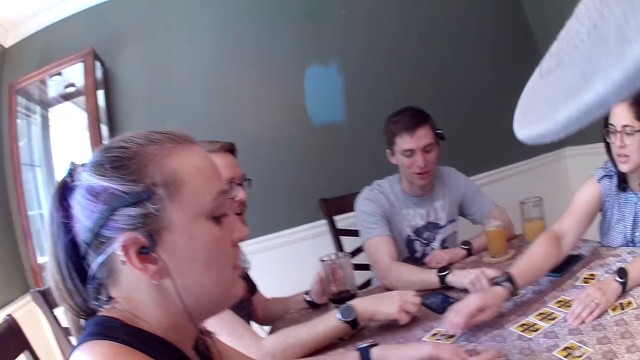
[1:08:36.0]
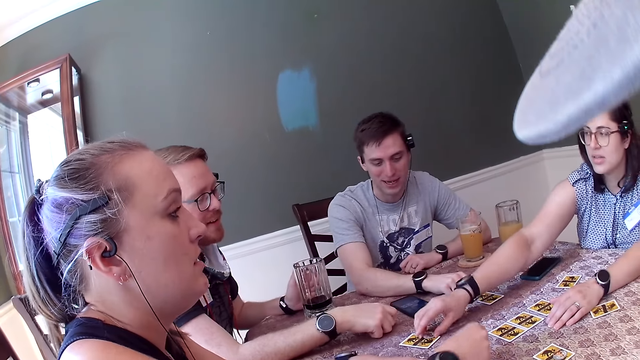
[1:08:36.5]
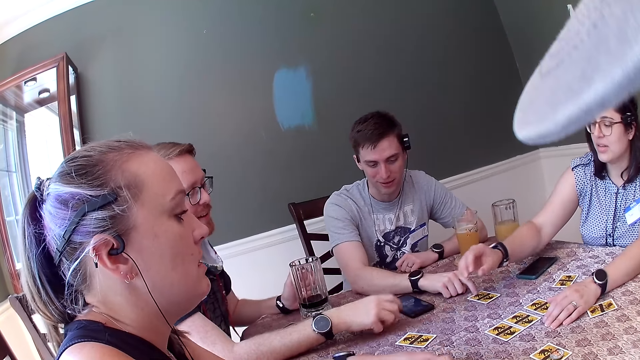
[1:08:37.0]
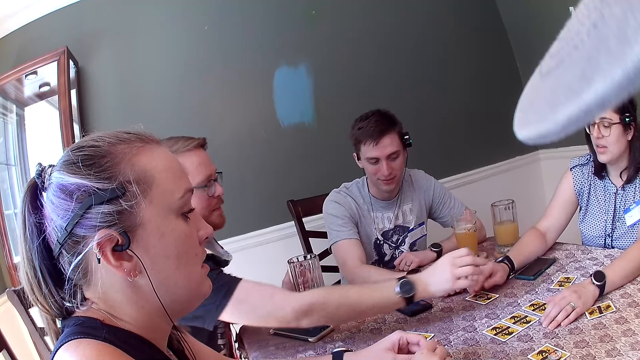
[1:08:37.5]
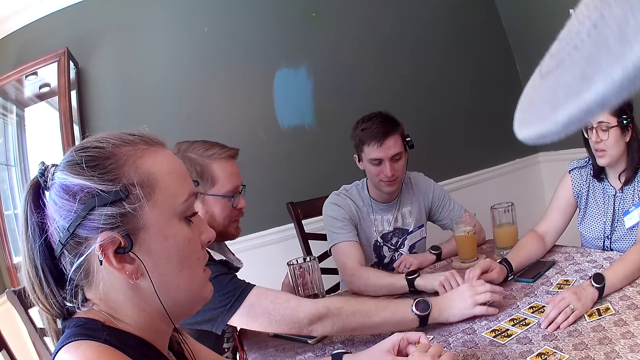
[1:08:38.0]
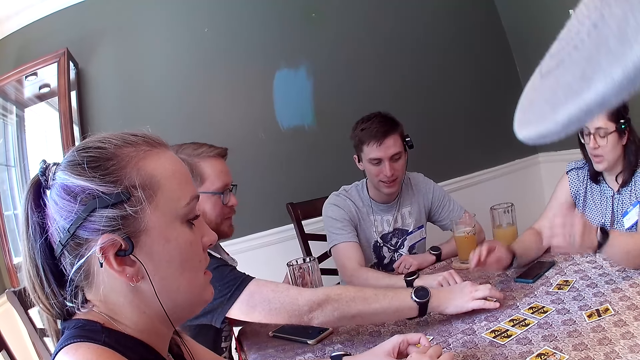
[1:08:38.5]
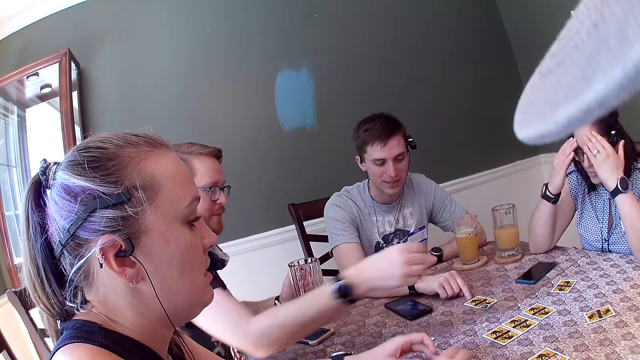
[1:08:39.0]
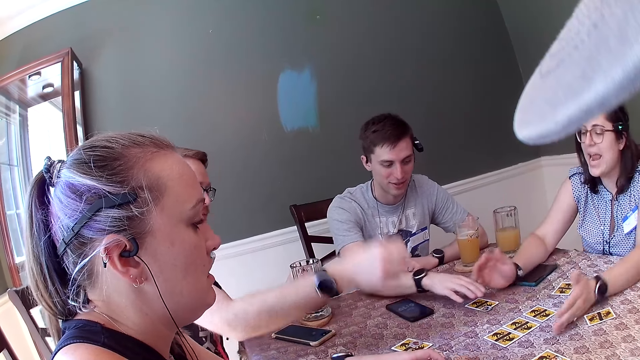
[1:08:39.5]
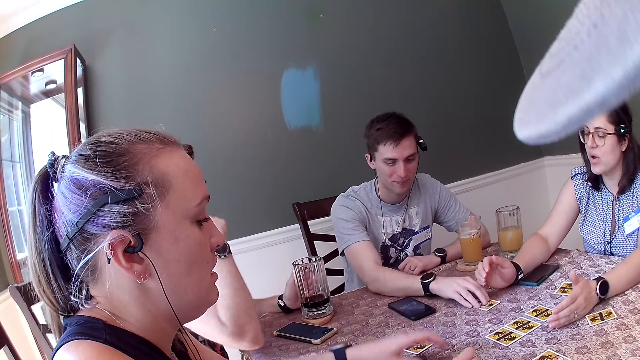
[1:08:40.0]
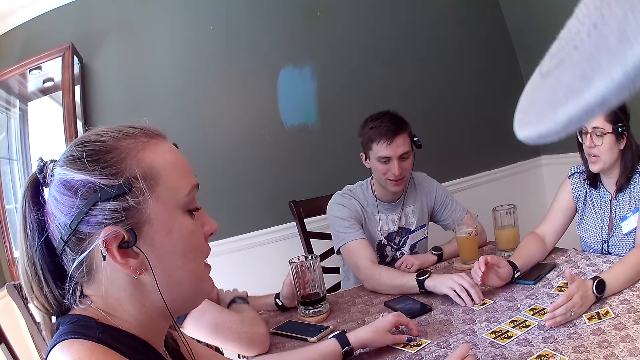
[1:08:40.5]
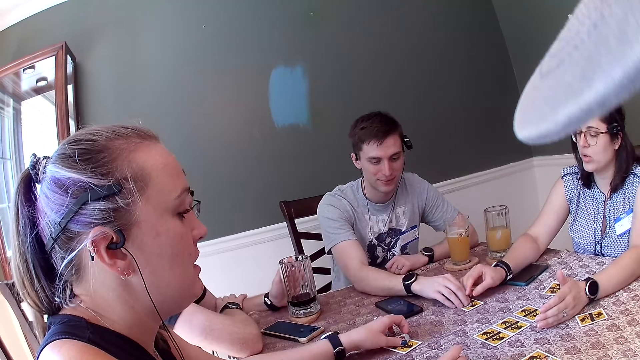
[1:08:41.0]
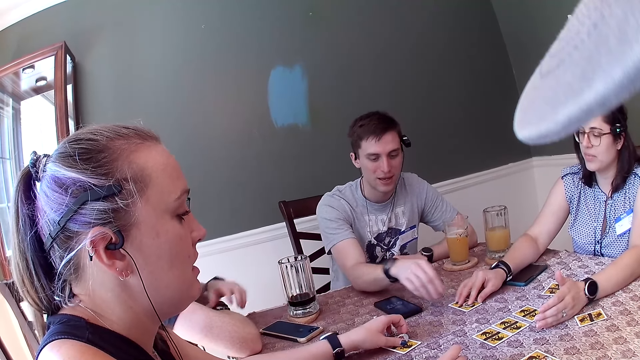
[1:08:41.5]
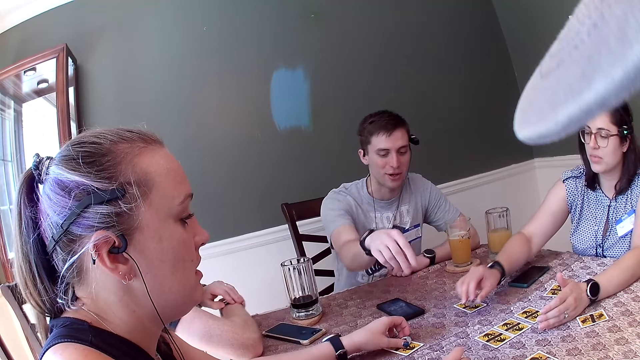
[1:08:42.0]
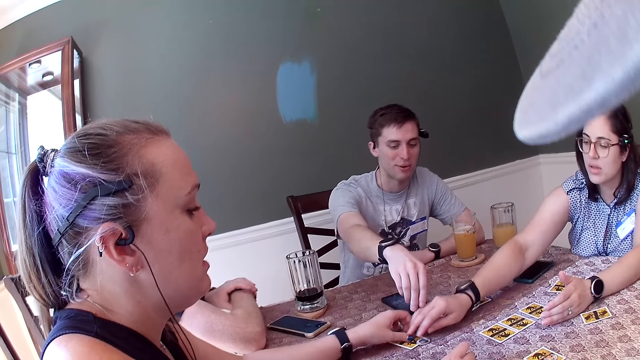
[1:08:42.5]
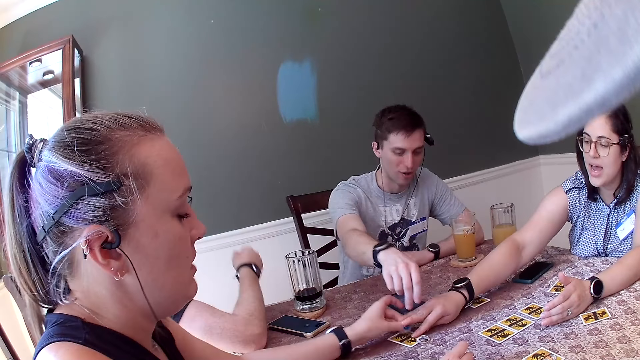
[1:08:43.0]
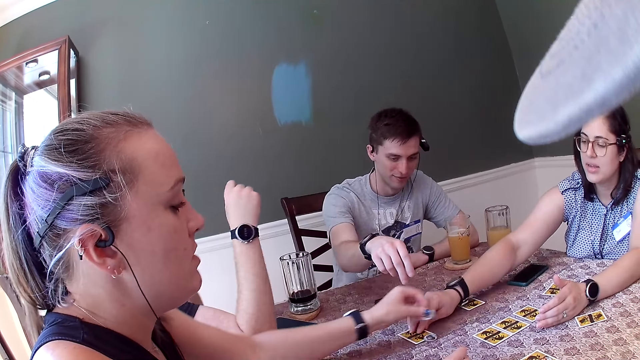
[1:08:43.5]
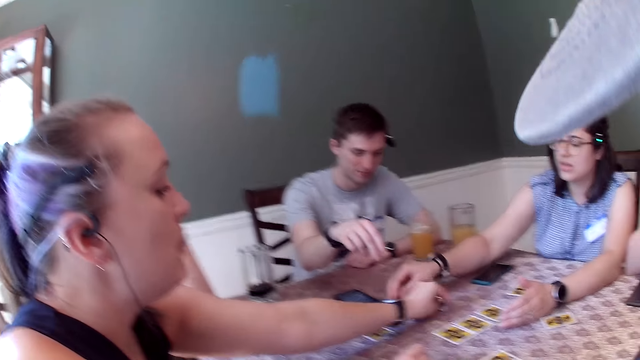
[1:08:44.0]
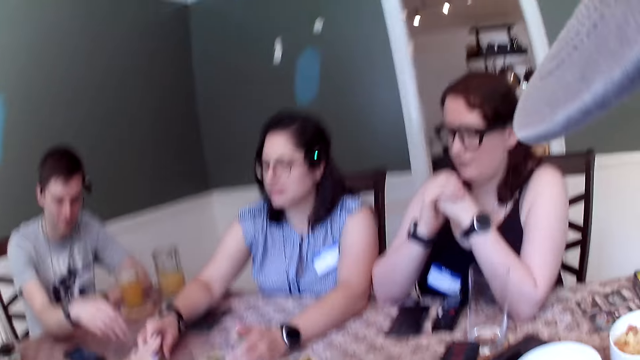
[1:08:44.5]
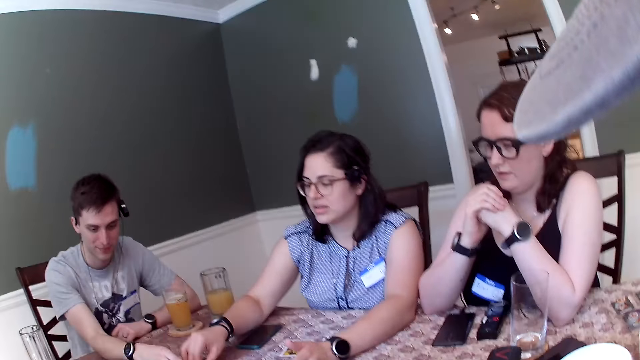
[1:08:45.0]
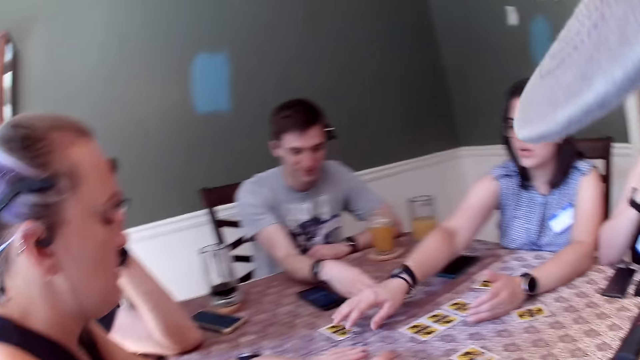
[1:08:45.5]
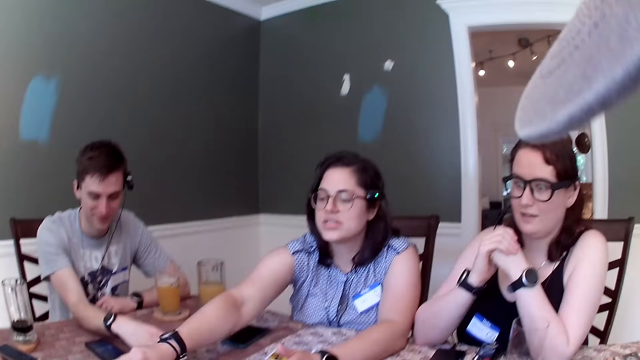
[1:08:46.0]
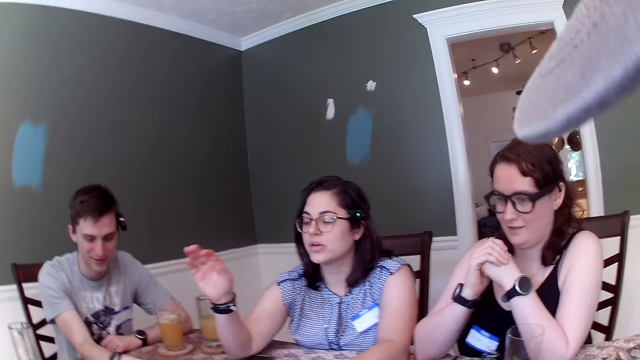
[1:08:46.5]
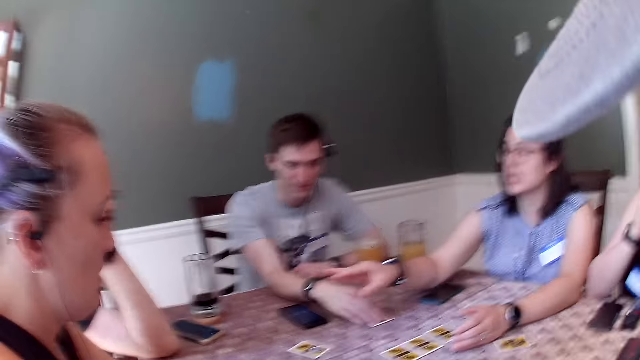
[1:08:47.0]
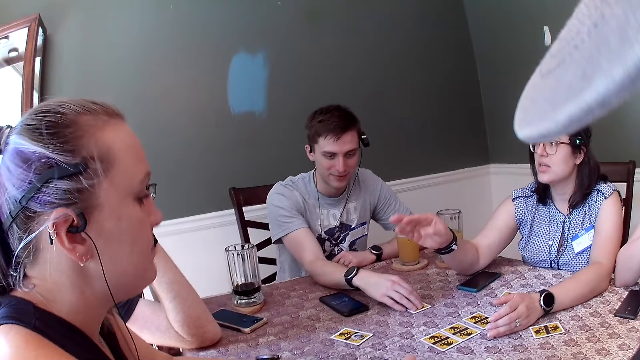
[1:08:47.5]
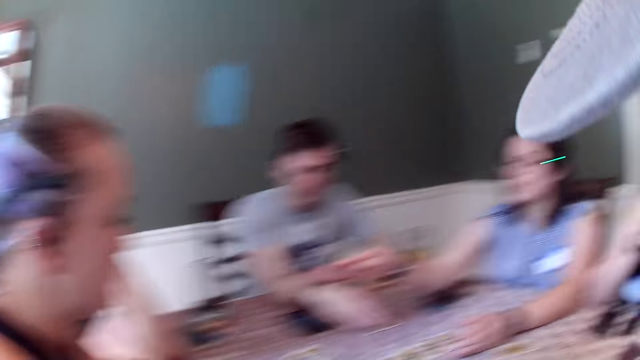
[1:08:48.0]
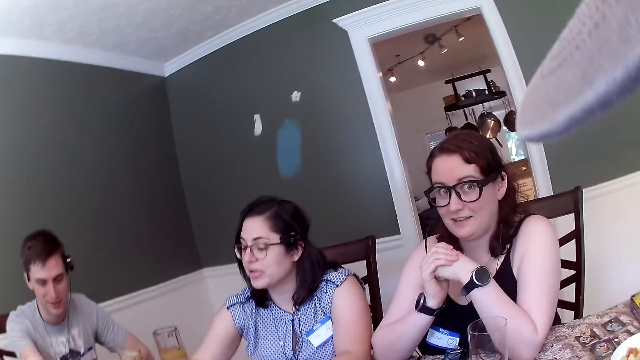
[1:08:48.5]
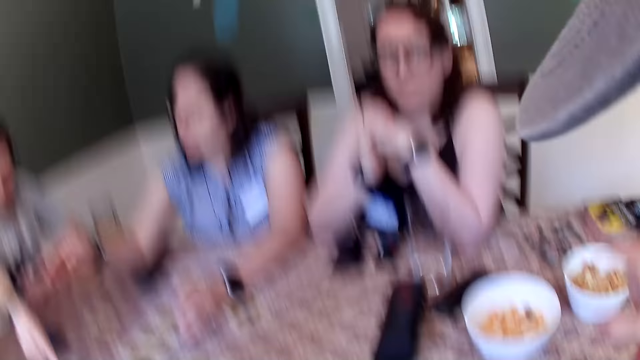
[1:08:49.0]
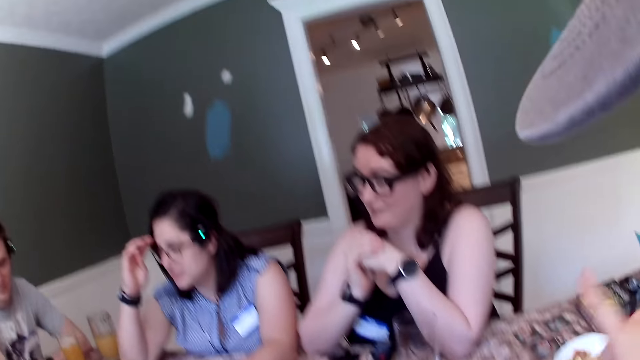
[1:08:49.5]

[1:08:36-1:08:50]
A woman picks up a chip from the table with her right hand and drops the chip on the table with her right hand. A man drops a chip on the table with his right hand, picks up a chip from the table with his right hand, and drops the chip on the table with his right hand. Another man touches a chip on the table with his right hand. Another woman touches a chip on the table with her left hand. A person holds a card. The first woman picks up a chip from the table with her right hand, drops the chip on the table with her right hand, and moves the card on the table with her right hand. The other woman picks up a chip from the table with her left hand and drops the chip on the table with her left hand. The camera wearer looks around. The first woman touches the card on the table with her right hand.

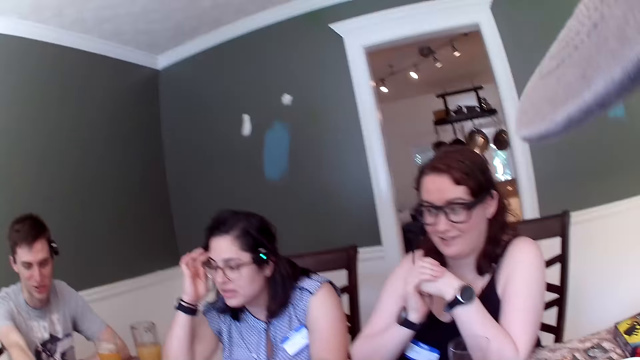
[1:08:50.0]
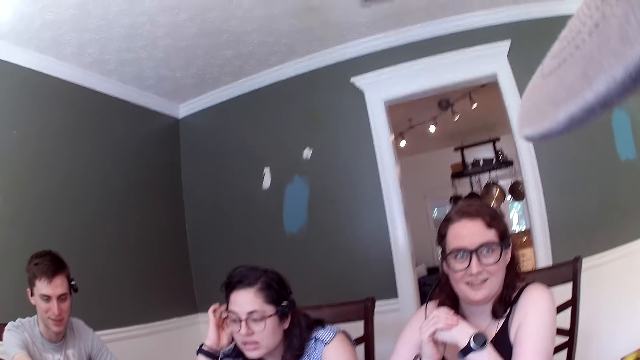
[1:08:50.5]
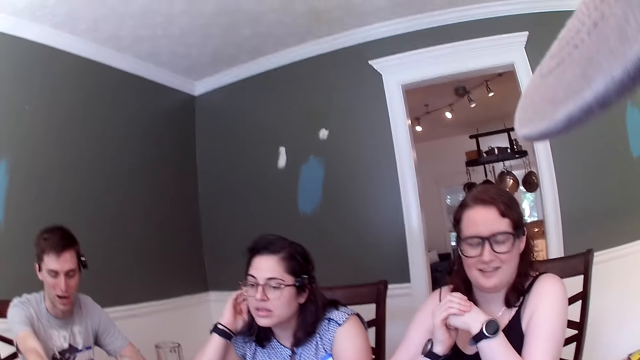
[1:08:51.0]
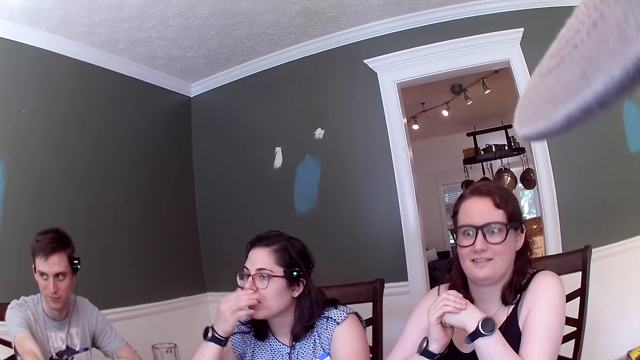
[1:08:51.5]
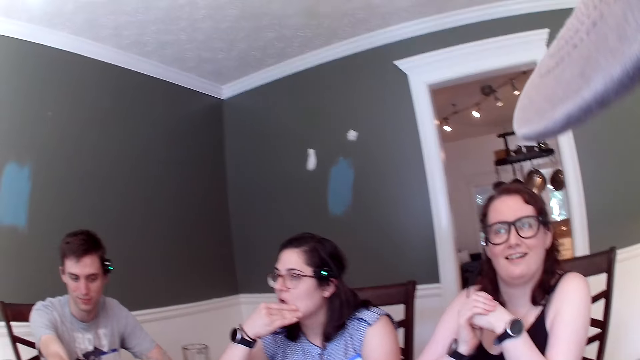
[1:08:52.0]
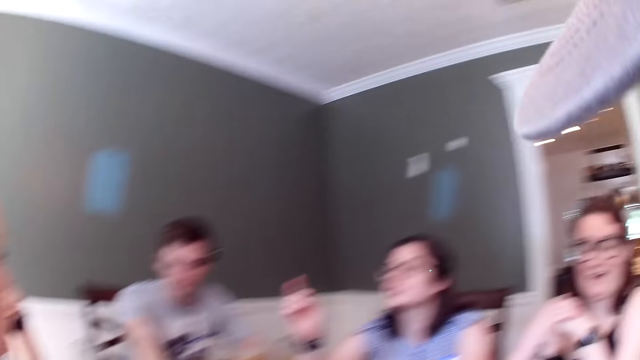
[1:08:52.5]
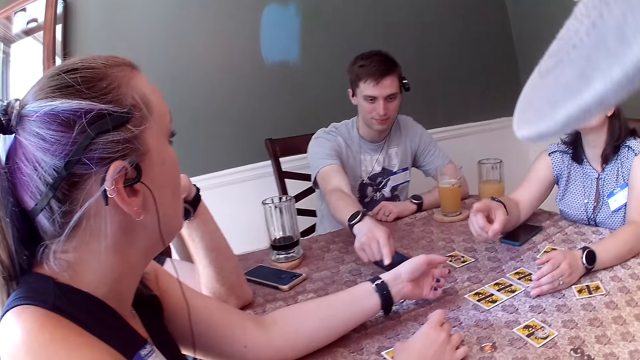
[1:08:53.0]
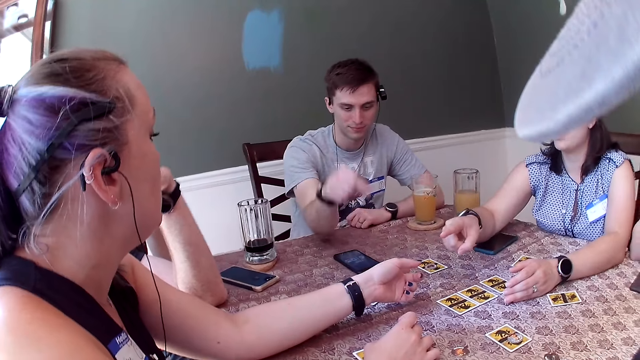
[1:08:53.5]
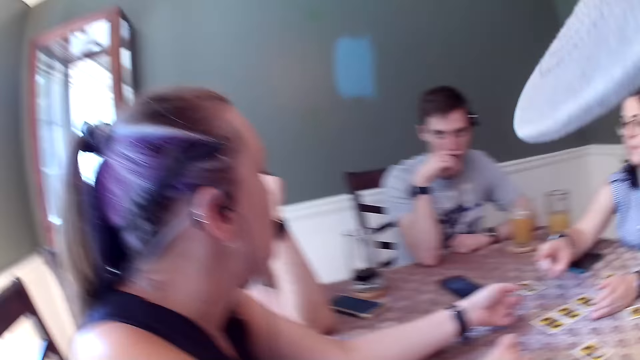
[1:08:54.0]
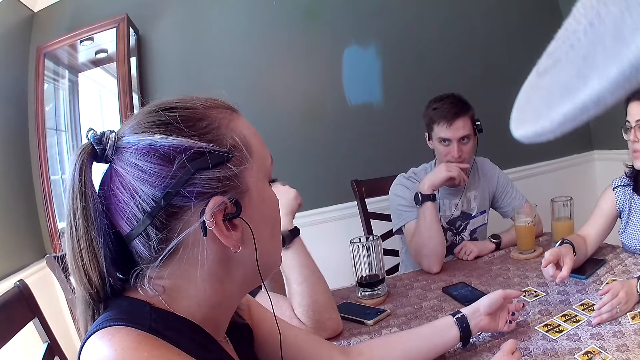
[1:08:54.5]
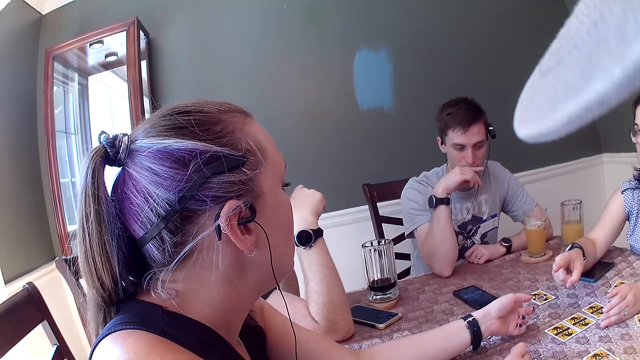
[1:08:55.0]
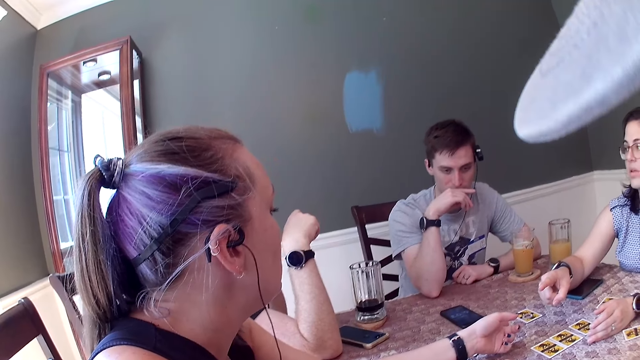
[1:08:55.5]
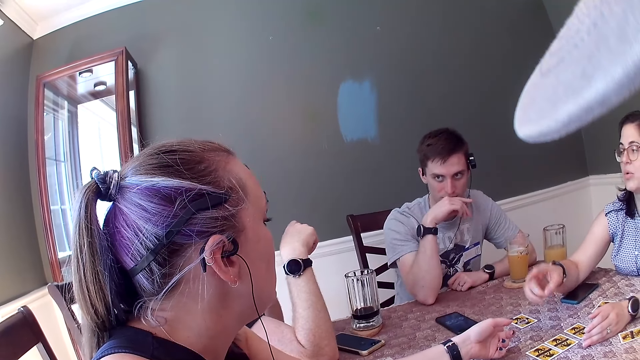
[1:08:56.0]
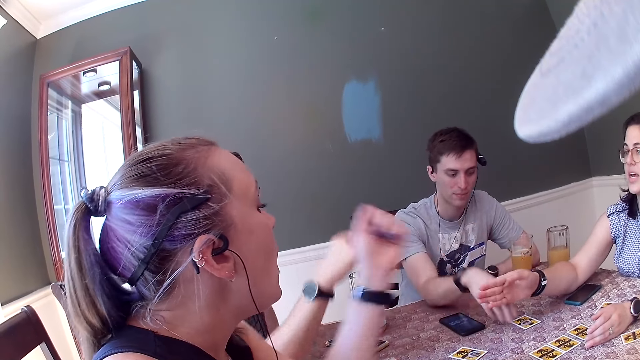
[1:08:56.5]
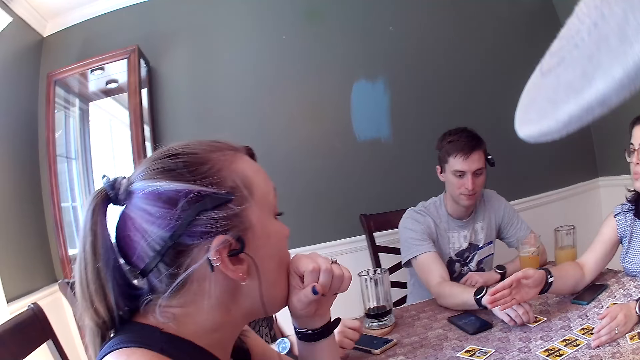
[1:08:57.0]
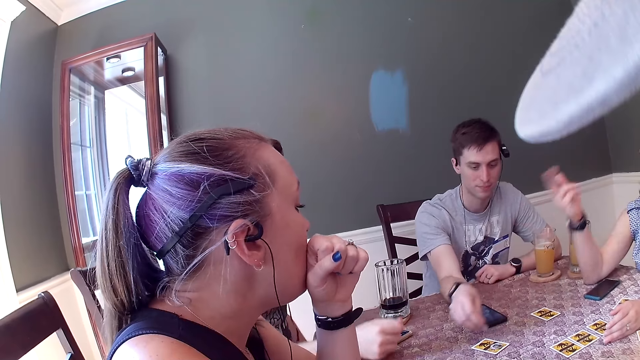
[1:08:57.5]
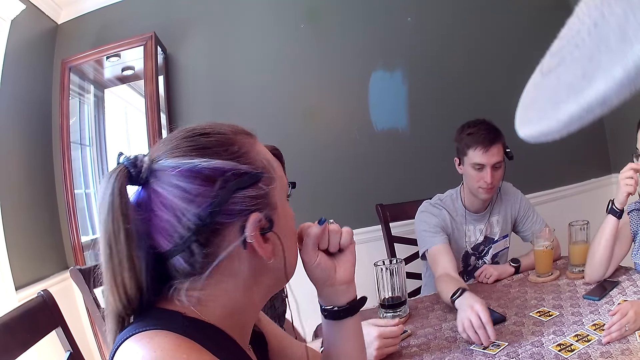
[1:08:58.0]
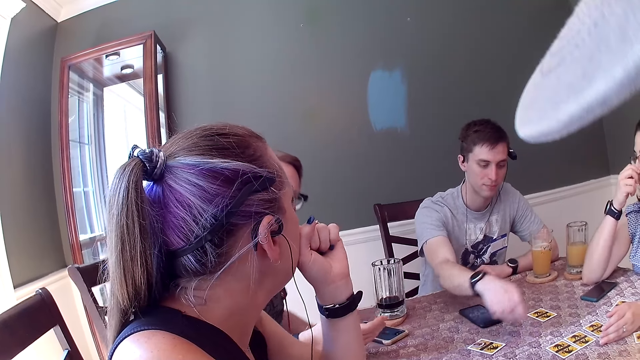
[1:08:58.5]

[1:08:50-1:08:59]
A man picks up a chip from the table with his right hand, drops the chip on the table with his right hand, and picks up a chip from the table with his right hand.
